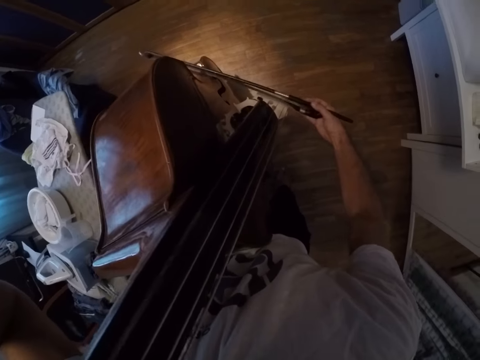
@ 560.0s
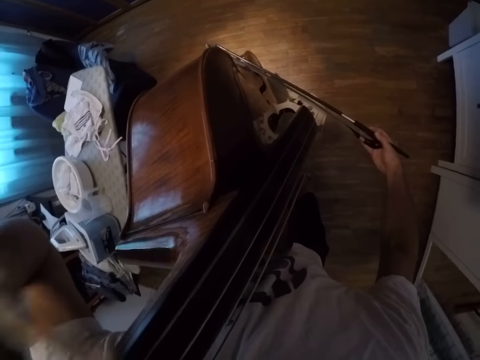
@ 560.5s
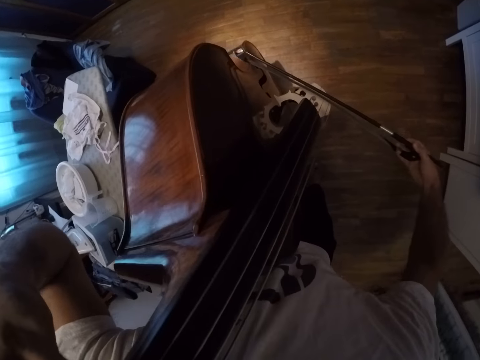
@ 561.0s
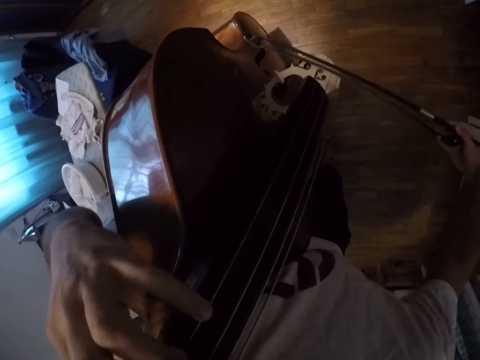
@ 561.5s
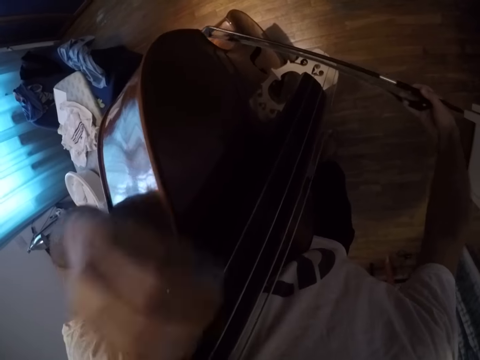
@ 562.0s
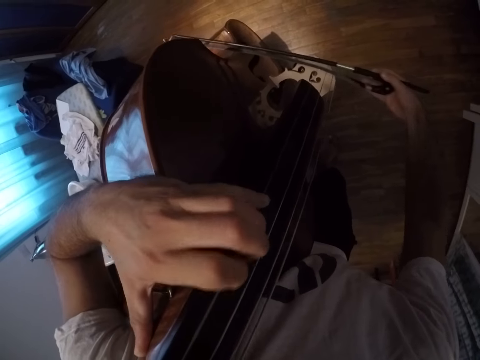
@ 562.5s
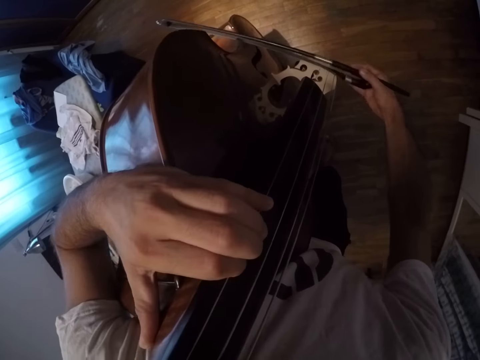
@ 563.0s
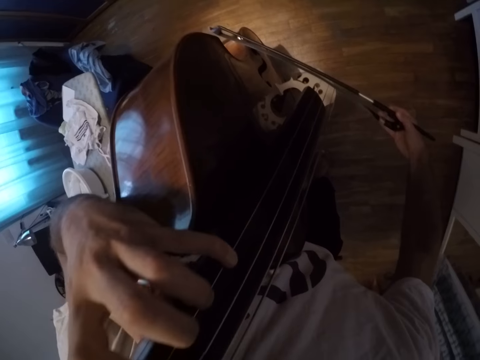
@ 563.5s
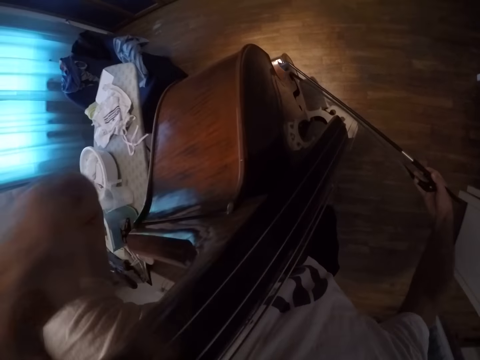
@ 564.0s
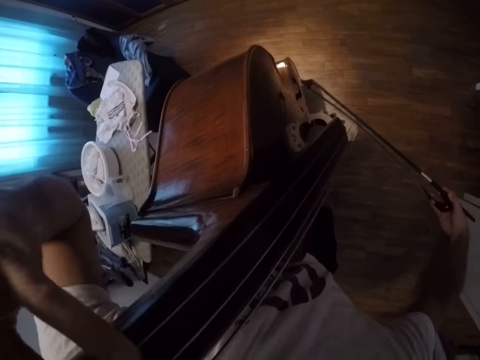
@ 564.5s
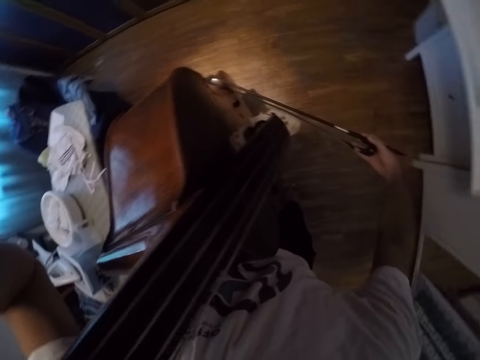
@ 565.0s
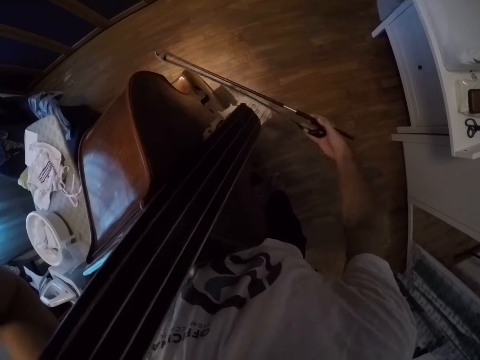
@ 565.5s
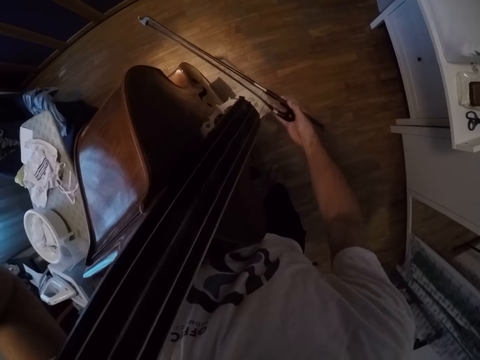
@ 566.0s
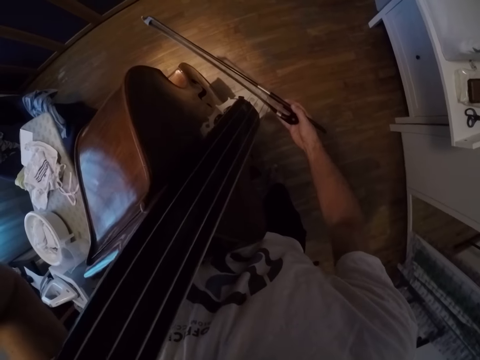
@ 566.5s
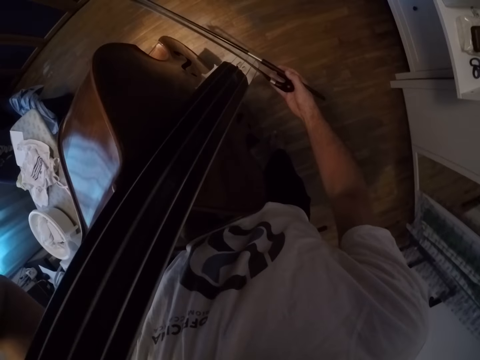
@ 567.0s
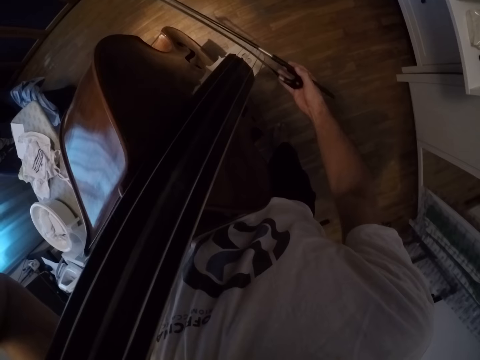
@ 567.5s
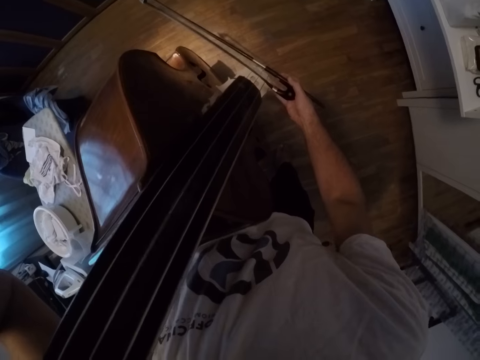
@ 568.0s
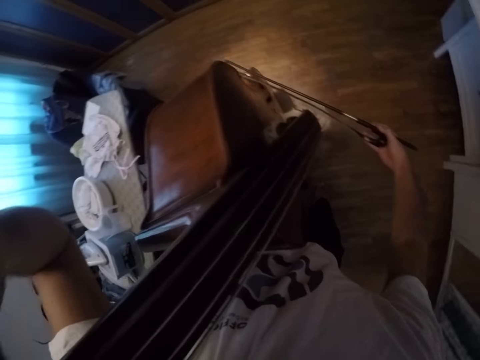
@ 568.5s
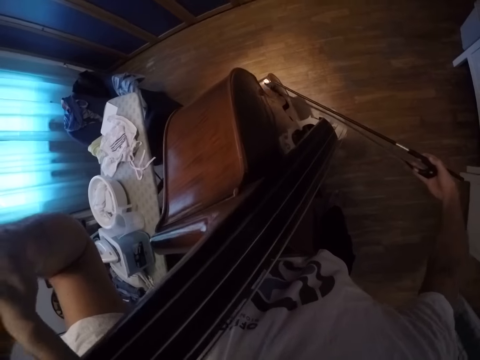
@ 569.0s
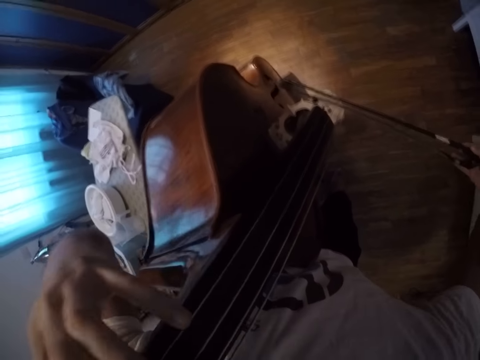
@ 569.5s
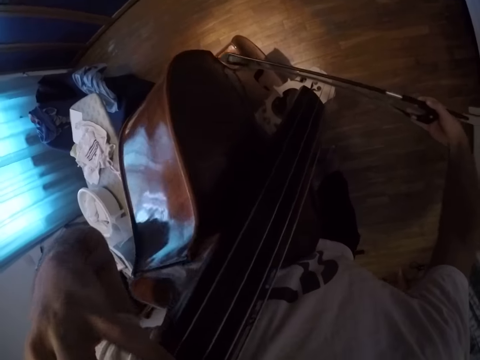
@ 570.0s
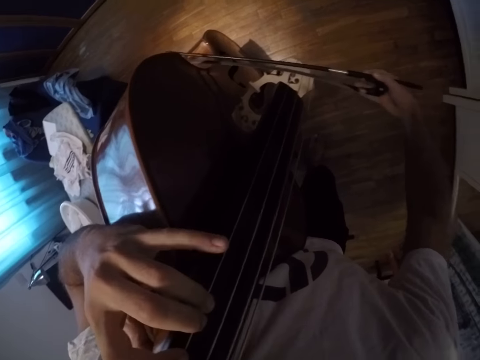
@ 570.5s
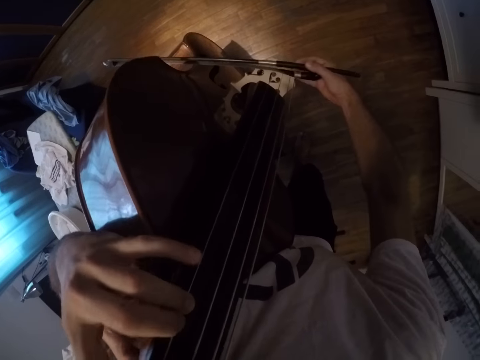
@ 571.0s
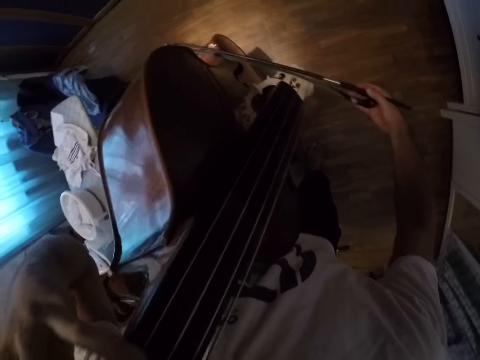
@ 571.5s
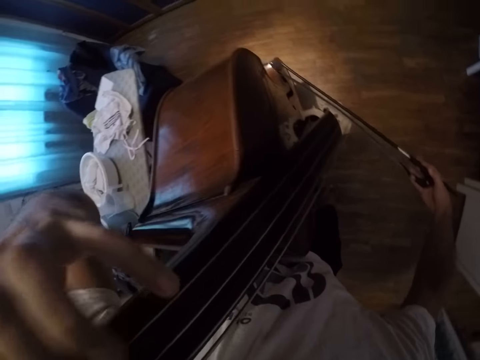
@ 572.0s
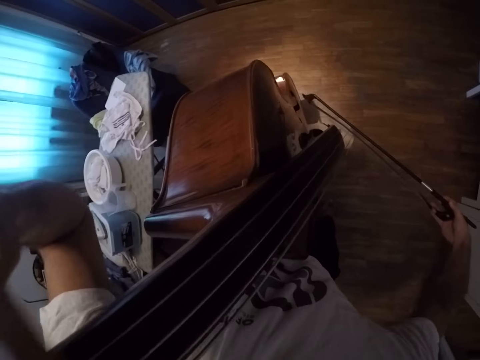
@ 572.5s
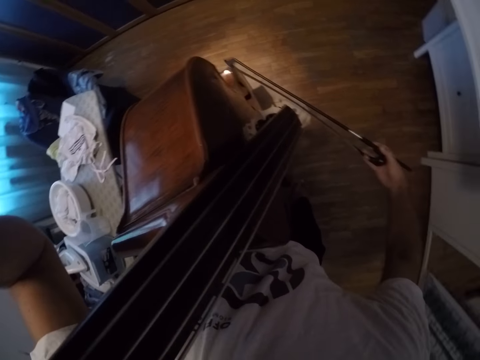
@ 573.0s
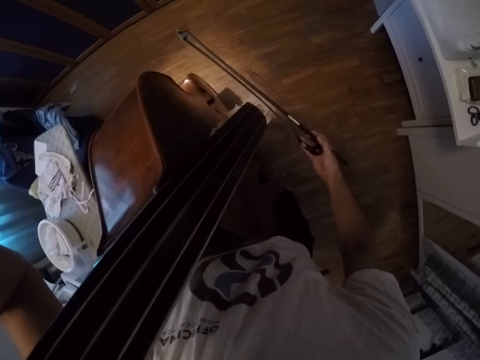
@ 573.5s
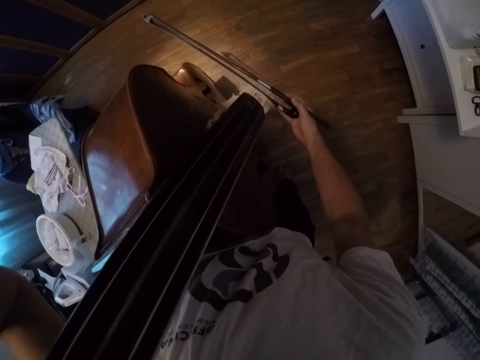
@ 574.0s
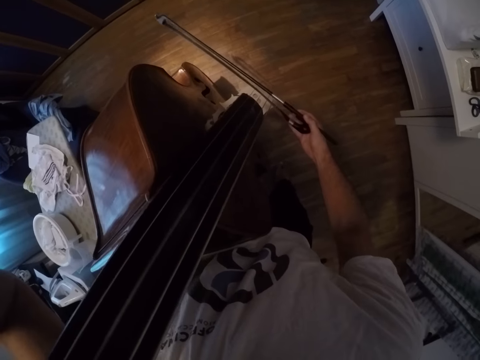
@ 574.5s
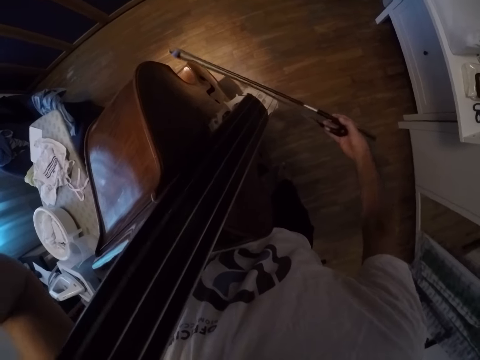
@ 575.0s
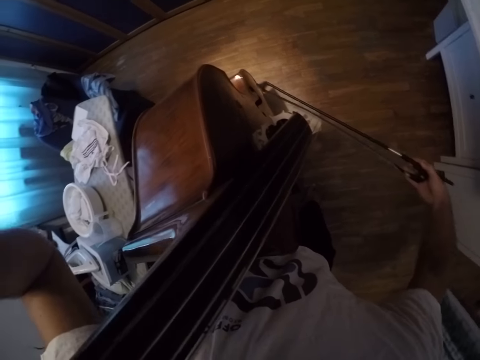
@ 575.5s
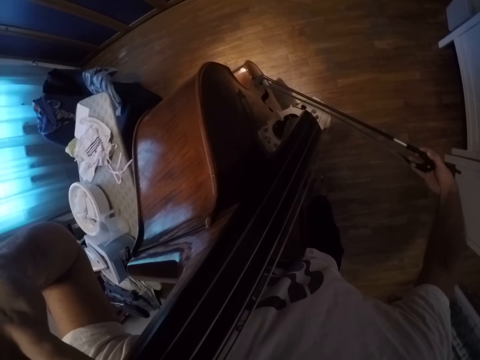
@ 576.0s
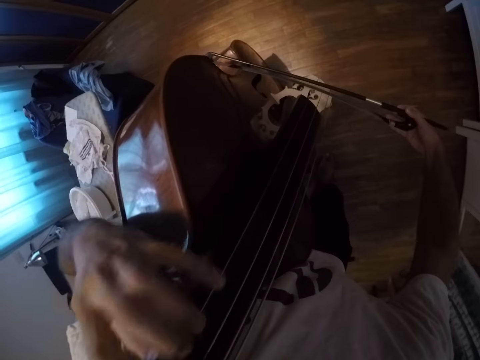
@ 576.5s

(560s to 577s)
The camera wearer presses the violin. They play the violin. They move the head right to left.

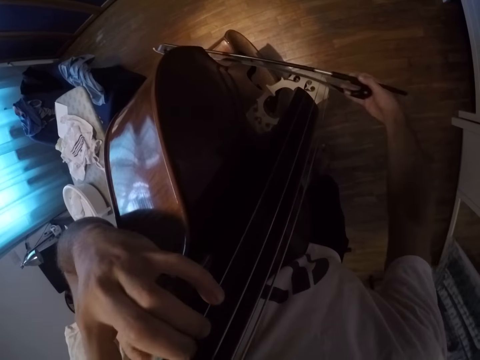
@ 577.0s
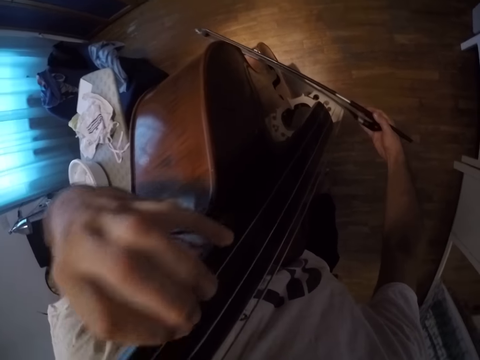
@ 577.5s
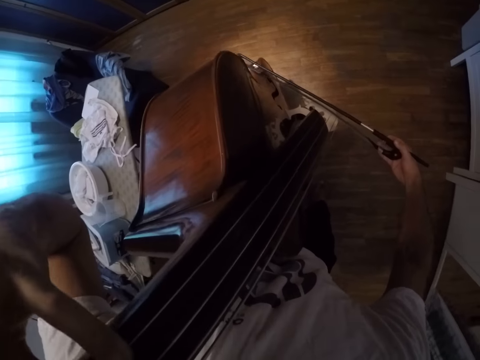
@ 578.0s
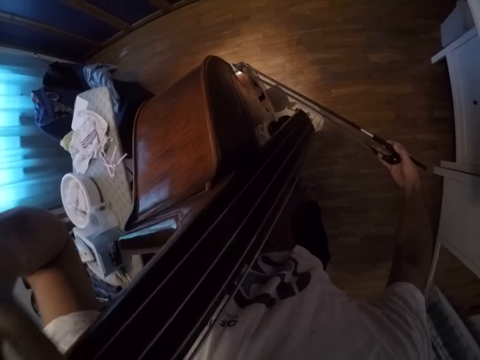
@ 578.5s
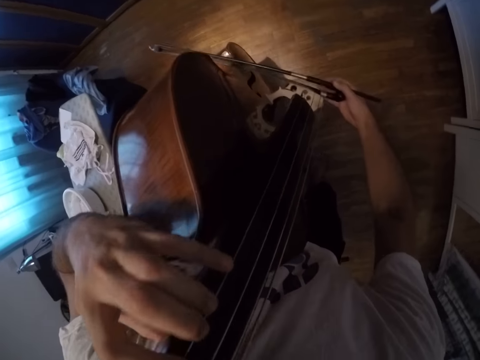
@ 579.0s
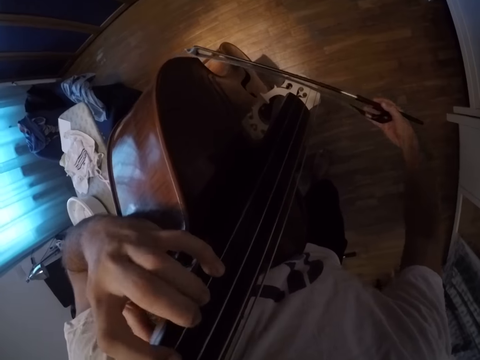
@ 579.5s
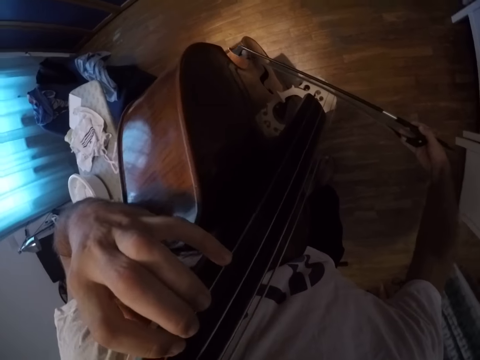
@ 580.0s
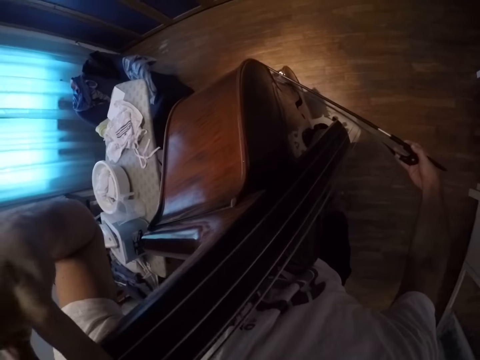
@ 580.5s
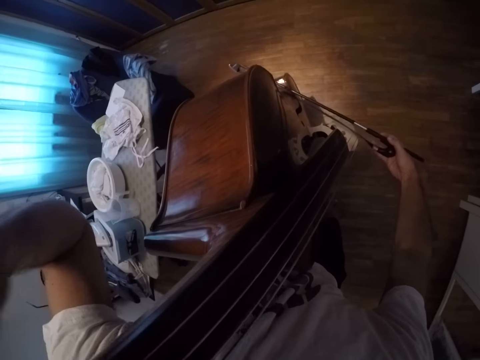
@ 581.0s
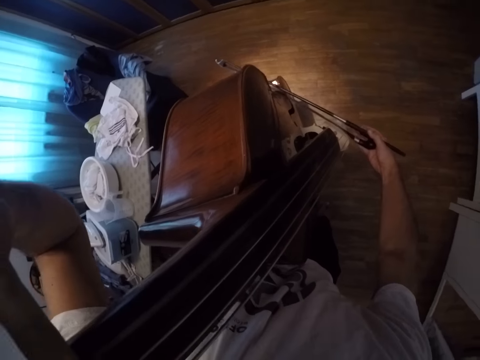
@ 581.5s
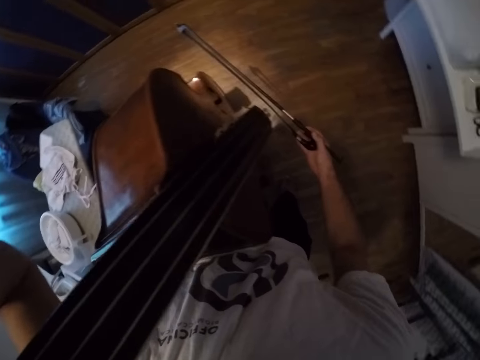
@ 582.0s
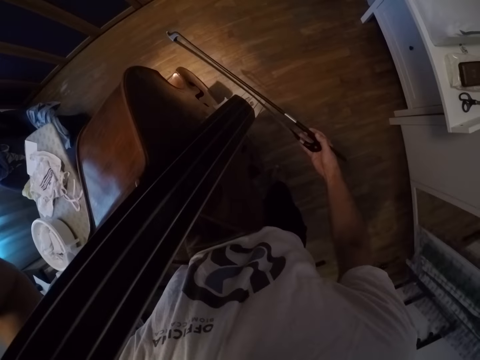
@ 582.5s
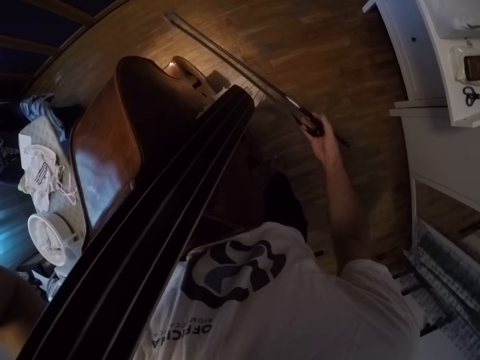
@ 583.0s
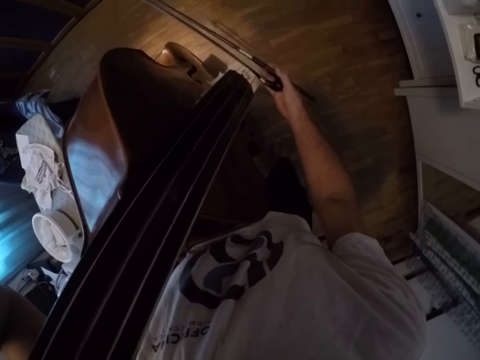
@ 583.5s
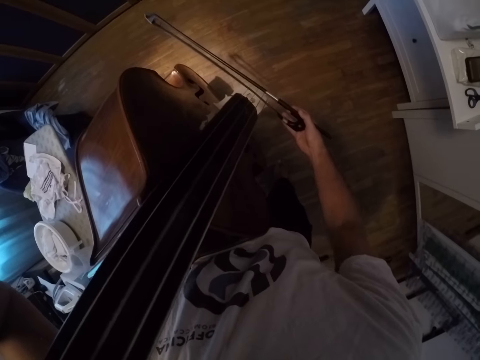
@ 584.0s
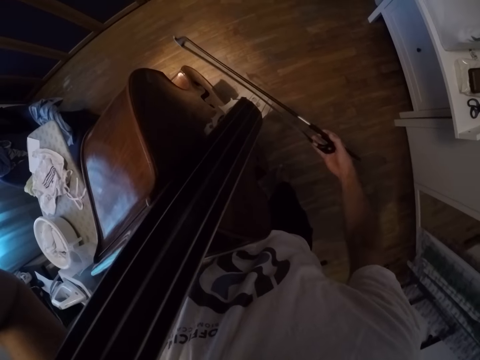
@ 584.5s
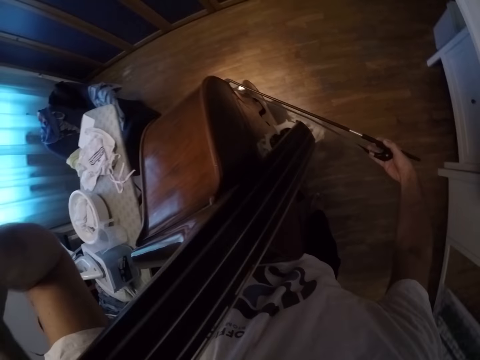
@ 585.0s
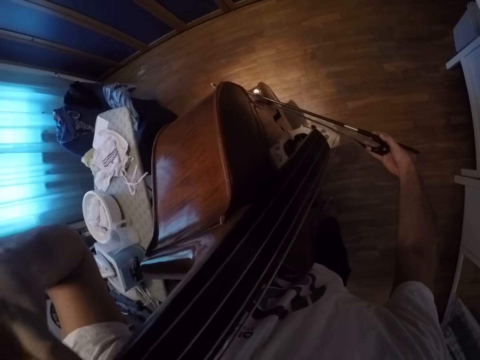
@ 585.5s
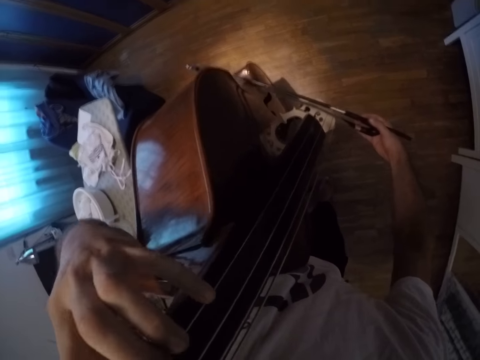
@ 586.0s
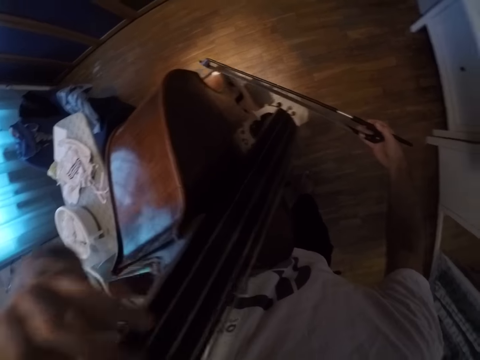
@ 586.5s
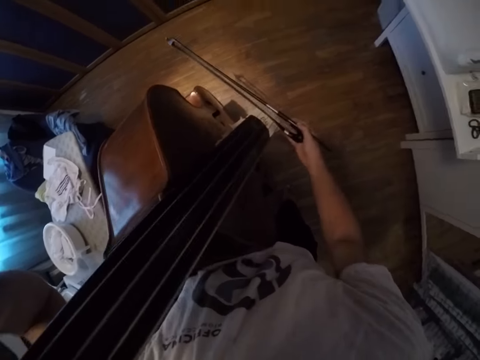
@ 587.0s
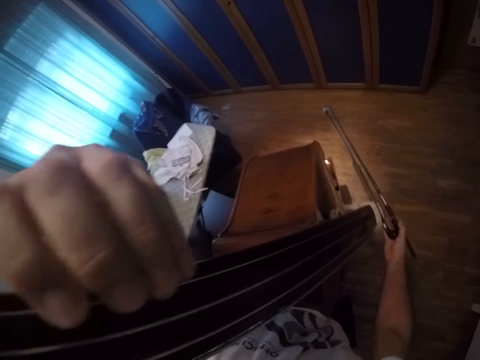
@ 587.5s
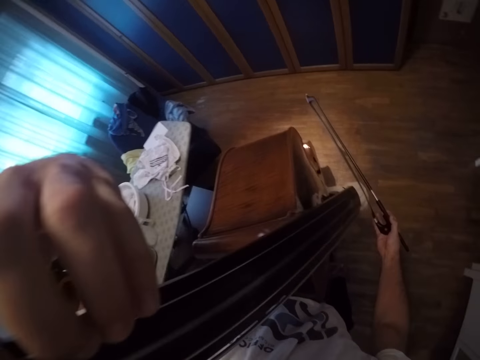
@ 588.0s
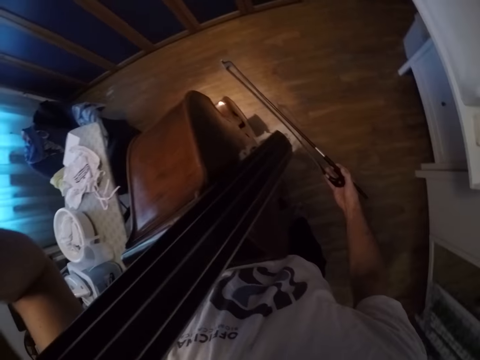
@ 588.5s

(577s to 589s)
The camera wearer plays the violin.
